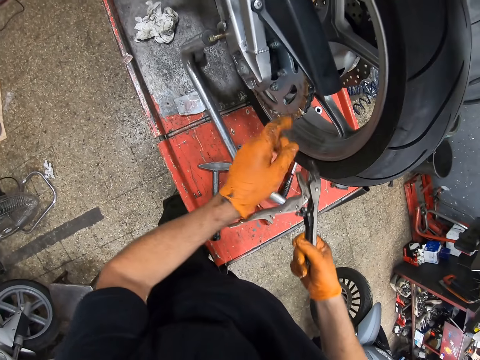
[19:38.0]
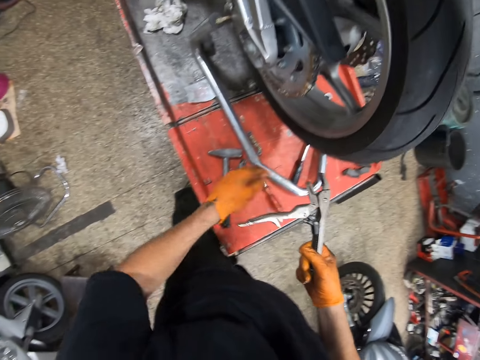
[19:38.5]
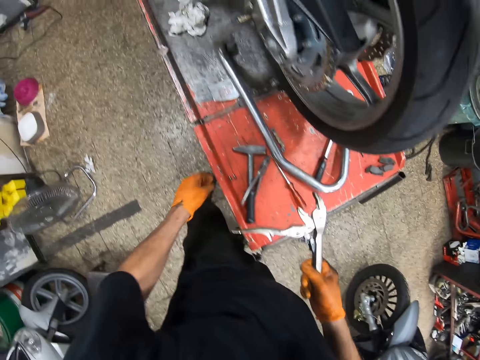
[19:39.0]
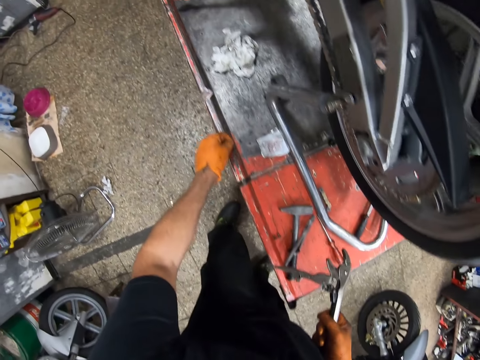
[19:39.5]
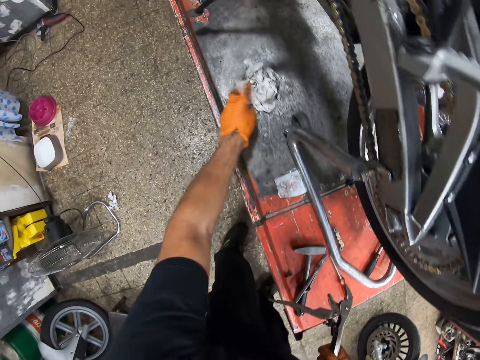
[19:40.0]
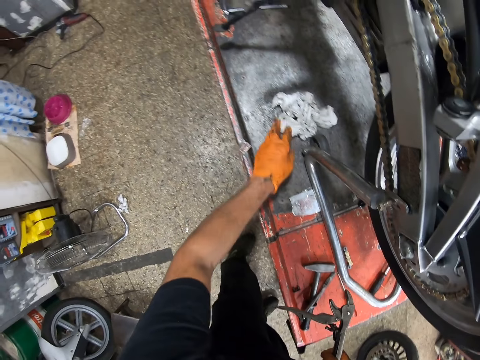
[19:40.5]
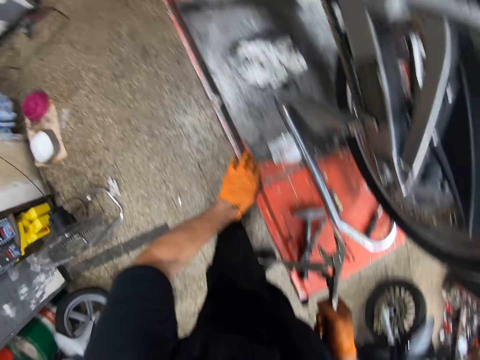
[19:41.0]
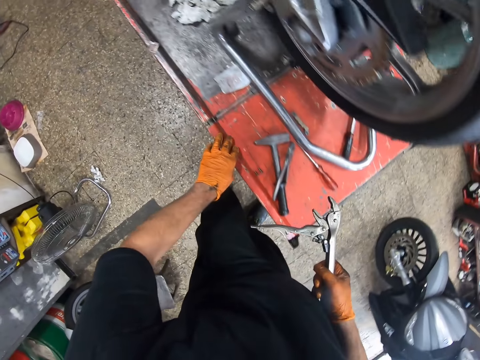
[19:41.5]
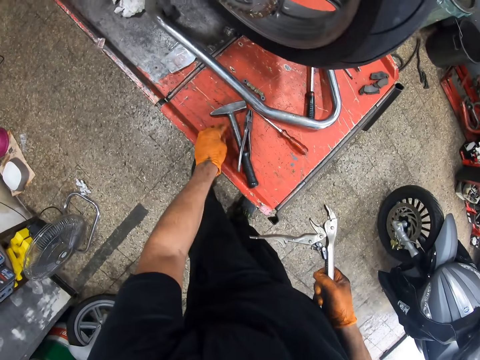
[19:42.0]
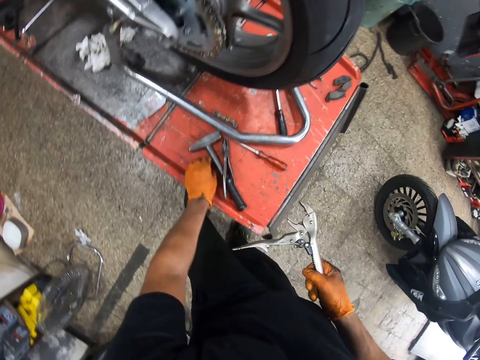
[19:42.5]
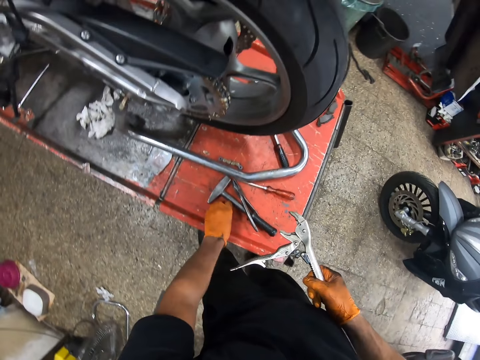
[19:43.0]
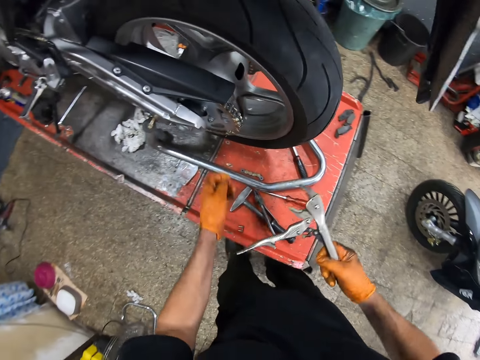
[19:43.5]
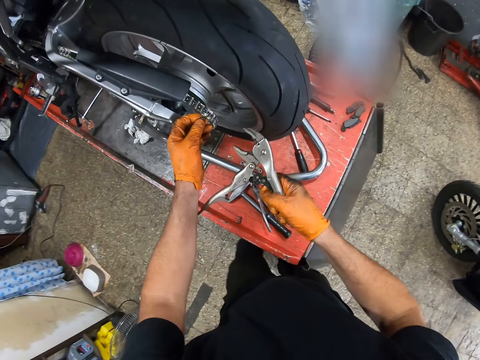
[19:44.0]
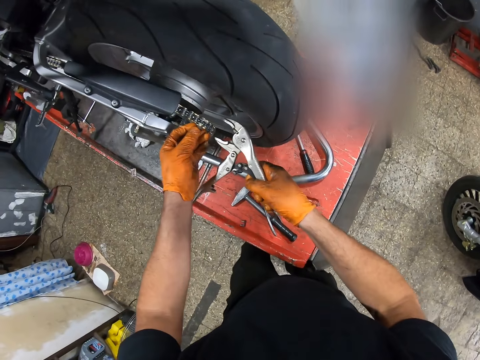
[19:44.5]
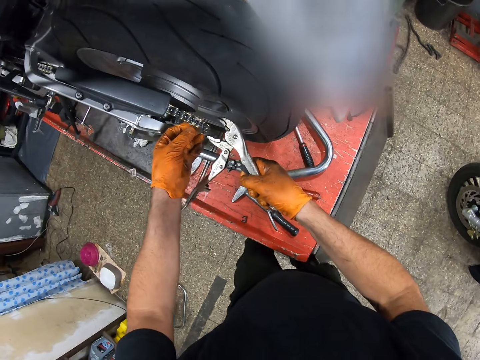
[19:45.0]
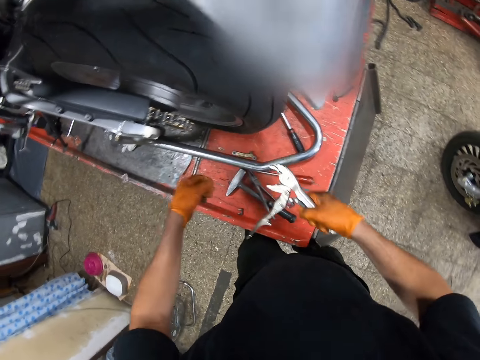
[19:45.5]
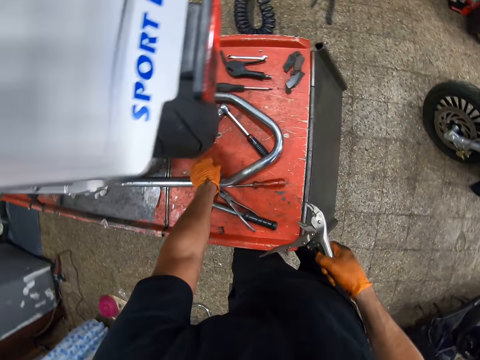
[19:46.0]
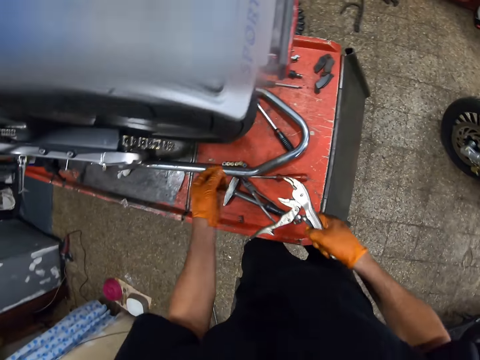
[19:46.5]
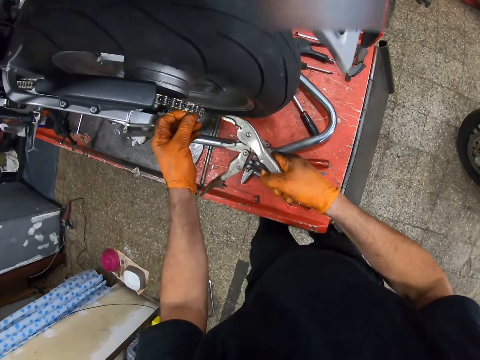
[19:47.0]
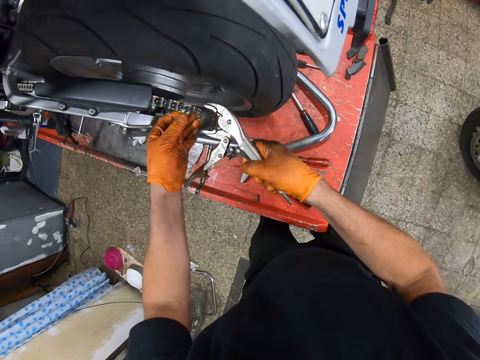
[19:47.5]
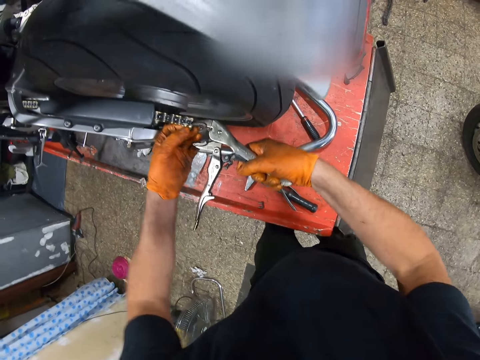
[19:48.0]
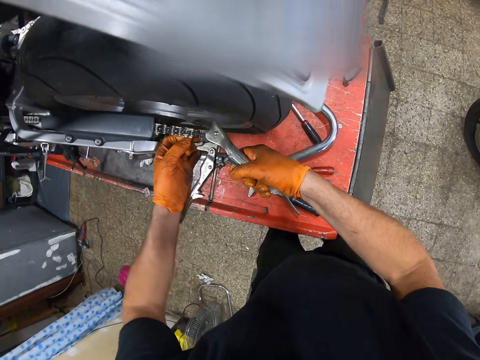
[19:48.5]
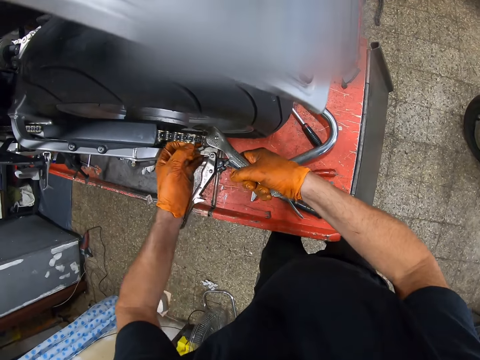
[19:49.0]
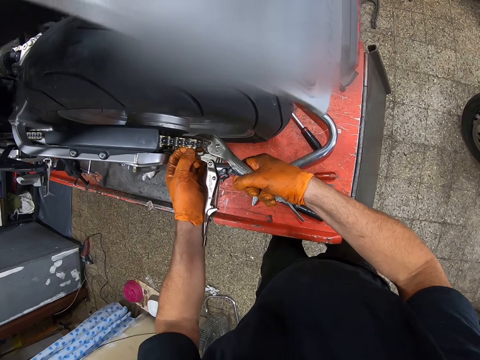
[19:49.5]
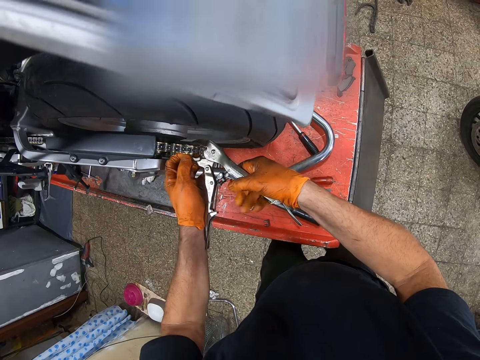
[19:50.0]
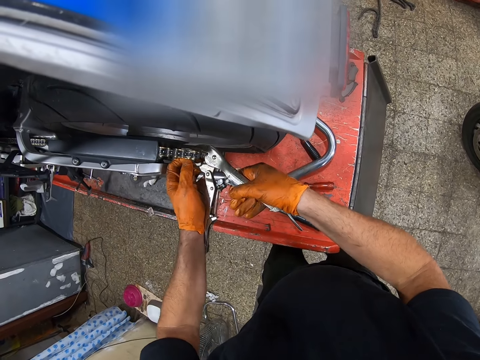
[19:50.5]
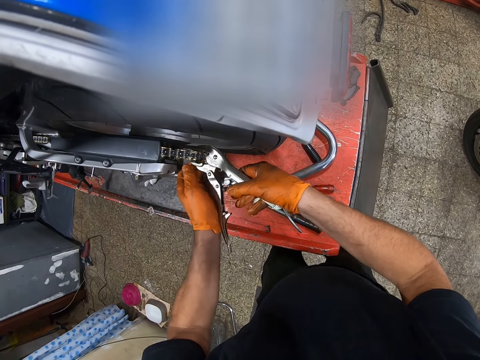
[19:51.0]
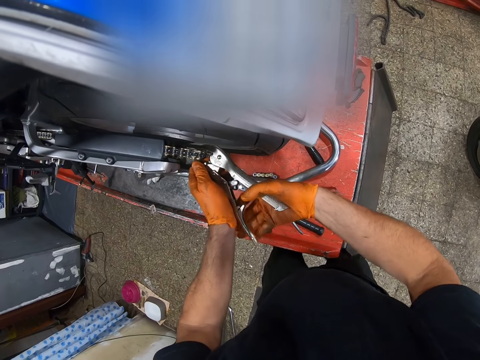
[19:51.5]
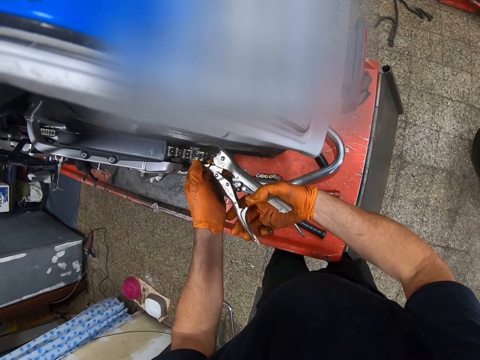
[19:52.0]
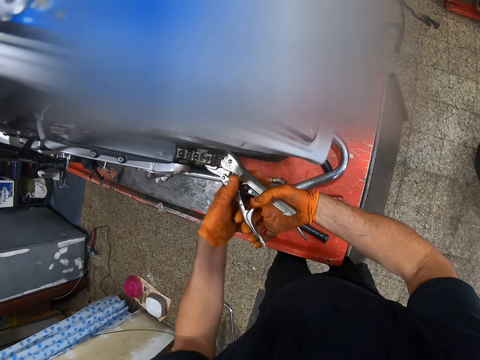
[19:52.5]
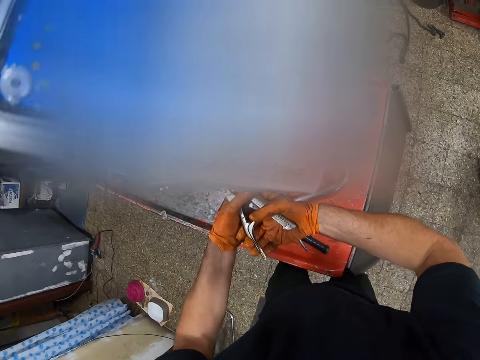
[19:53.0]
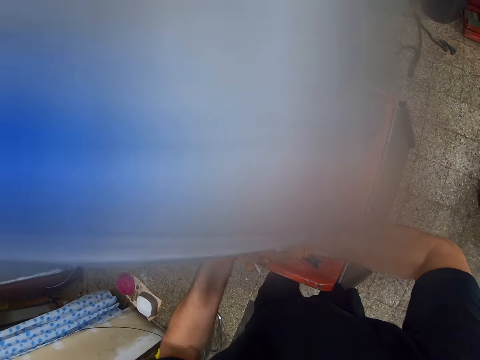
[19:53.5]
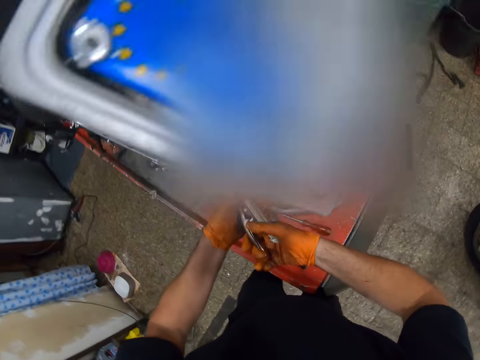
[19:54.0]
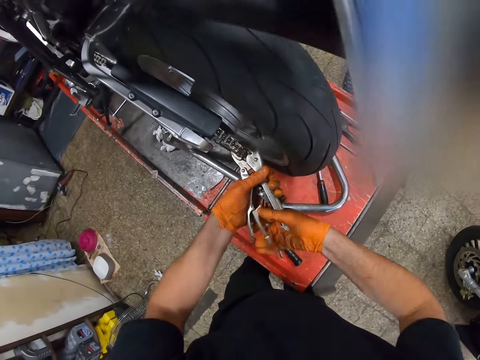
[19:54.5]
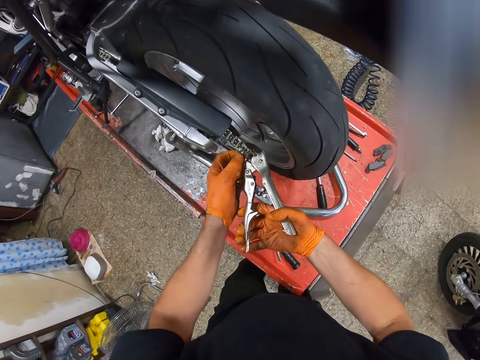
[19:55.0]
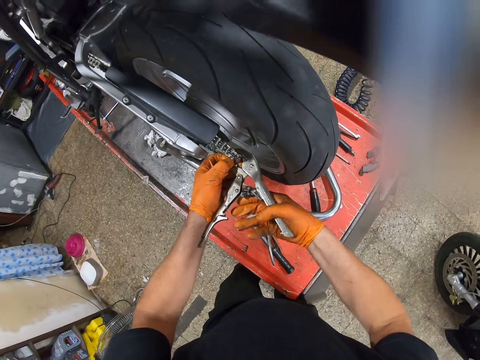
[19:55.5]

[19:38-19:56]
The camera wearer touches the motorcycle sprocket or chain with his left gloved hand. He adjusts the tissue on the workbench with his left gloved hand. He picks up a nut from the workbench with his left gloved hand and attaches the nut to the motorcycle sprocket with his right gloved hand. He picks up a nut from the workbench with his left gloved hand and attaches the nut to the motorcycle sprocket with his right gloved hand. He presses the motorcycle chain with the locking pliers. He screws the motorcycle sprocket with the pliers in both gloved hands.

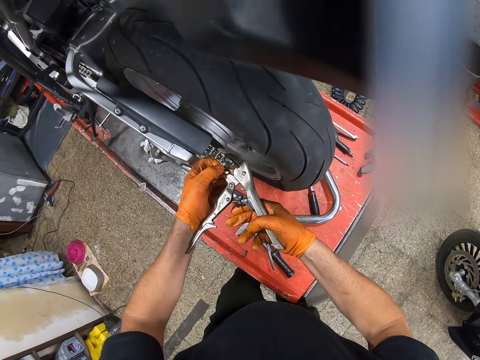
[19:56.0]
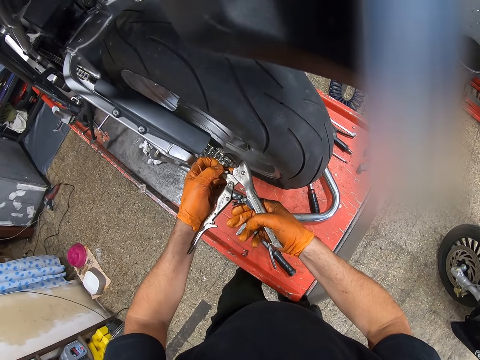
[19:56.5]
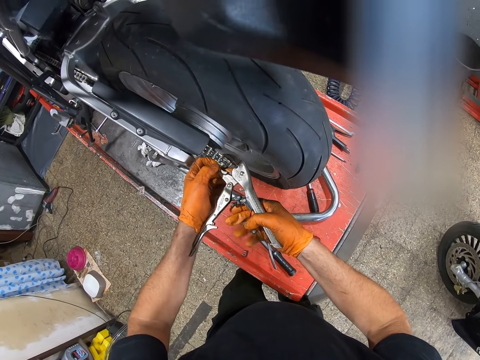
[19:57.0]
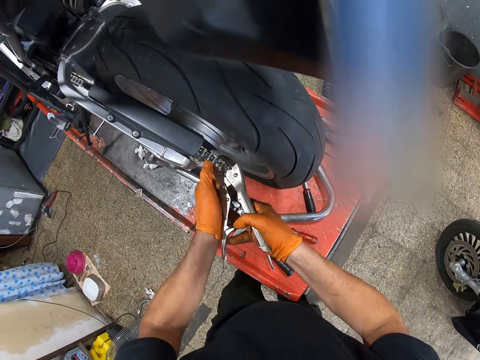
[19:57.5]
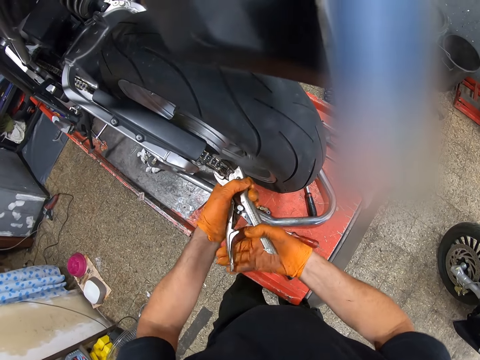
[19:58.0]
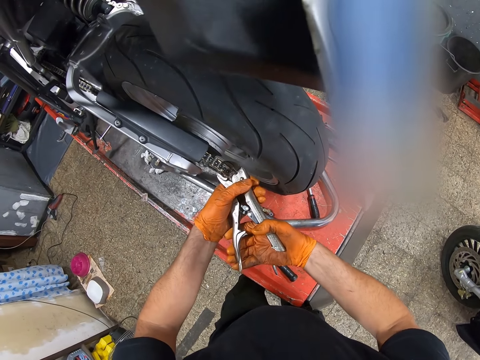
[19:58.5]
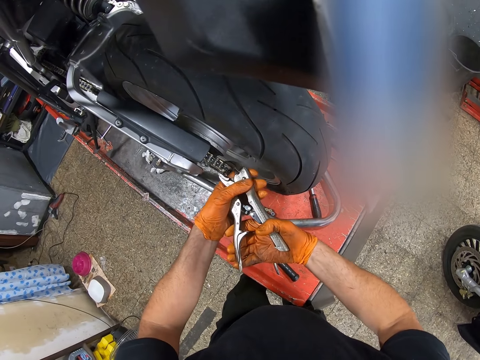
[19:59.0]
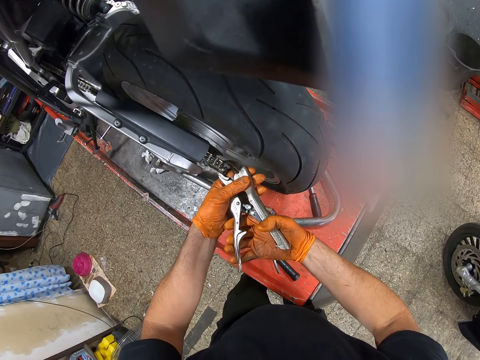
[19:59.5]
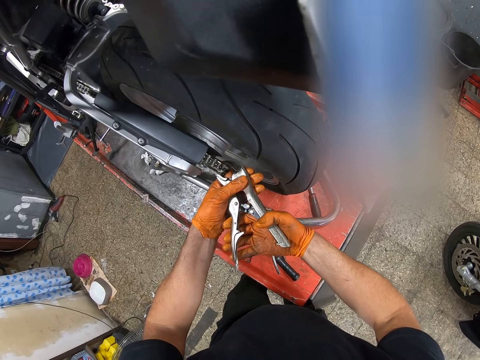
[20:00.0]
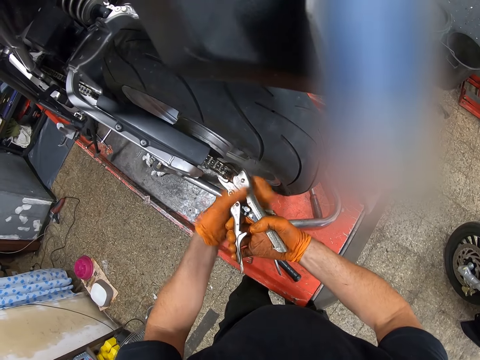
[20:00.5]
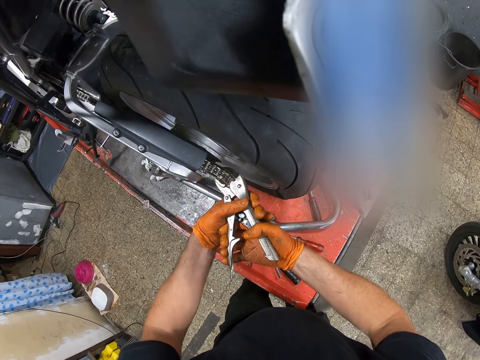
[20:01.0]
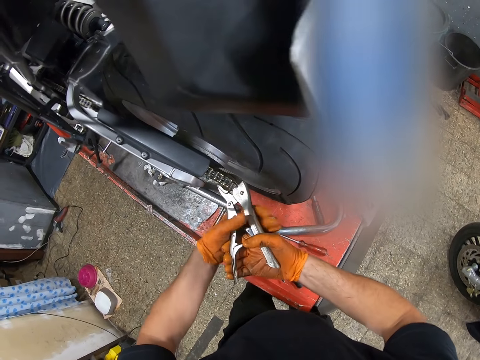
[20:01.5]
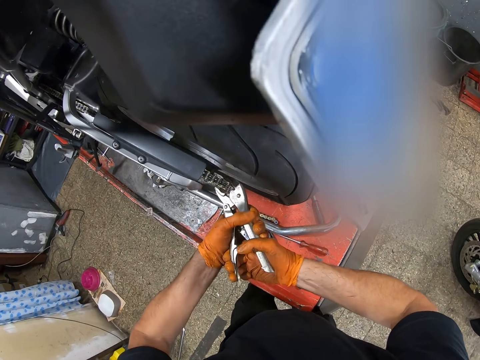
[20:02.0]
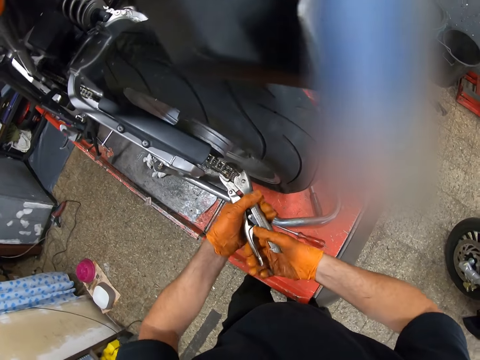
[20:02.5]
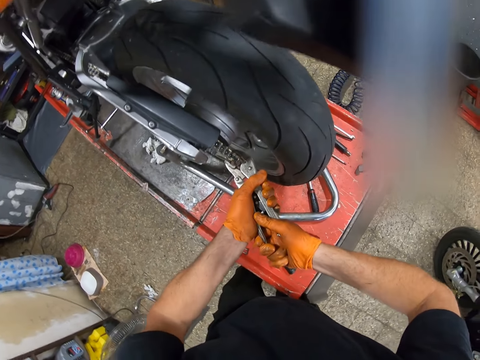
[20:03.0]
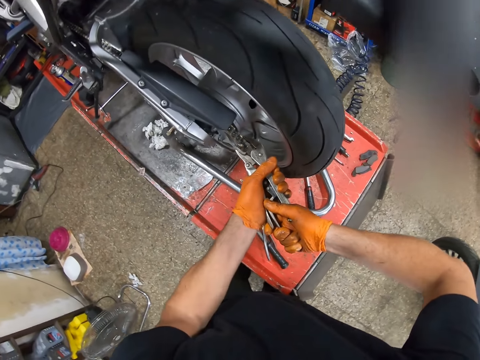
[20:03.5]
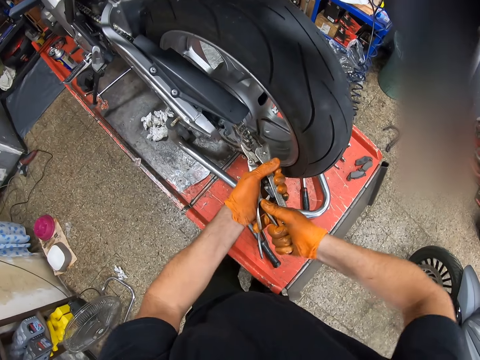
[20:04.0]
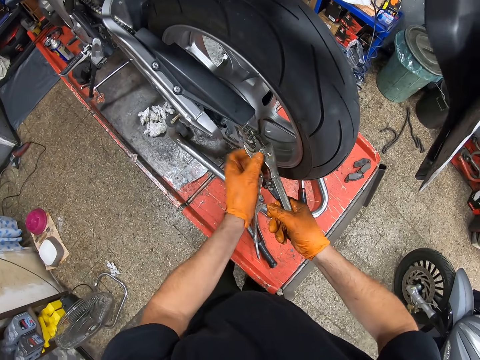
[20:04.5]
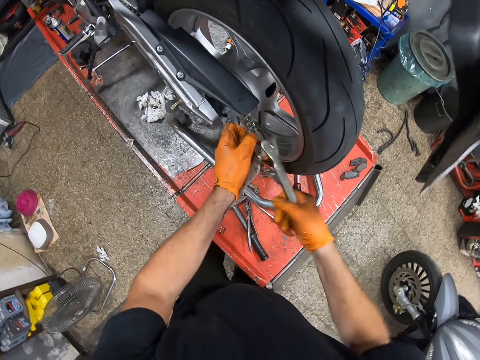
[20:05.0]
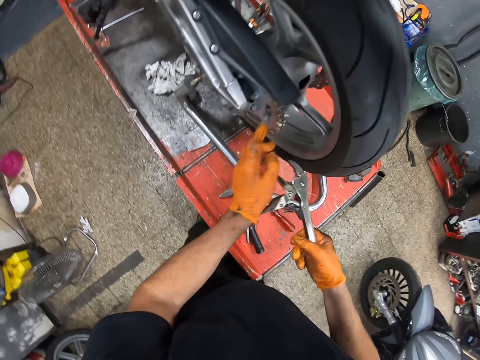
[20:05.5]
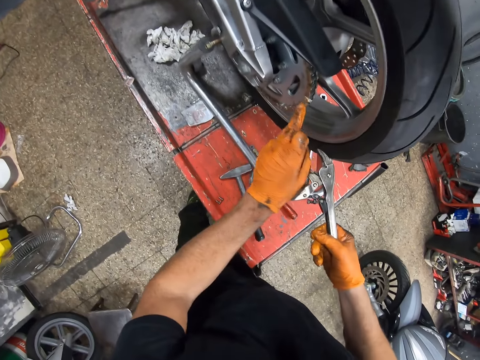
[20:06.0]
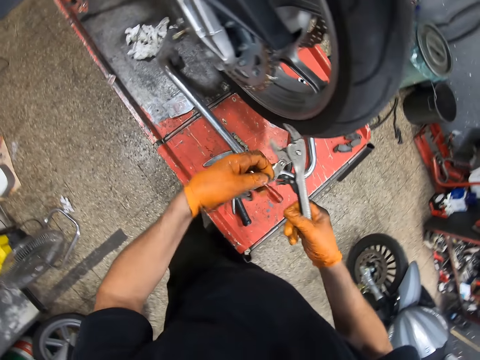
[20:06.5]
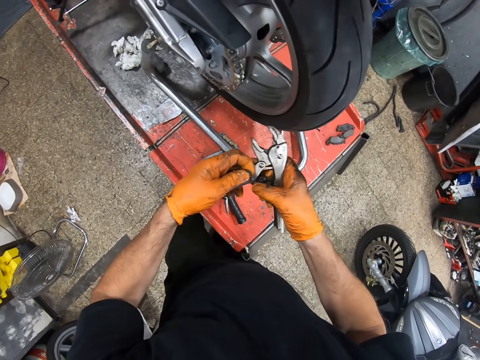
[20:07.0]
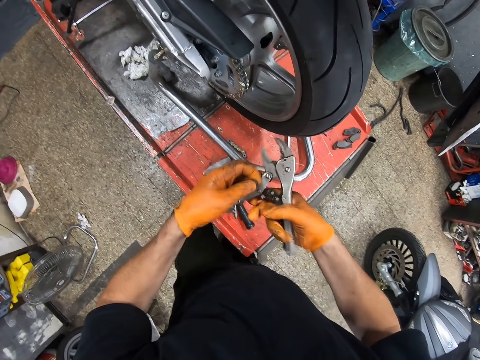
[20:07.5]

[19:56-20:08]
The camera wearer touches the motorcycle sprocket or chain with his left gloved hand. He adjusts the locking pliers.
